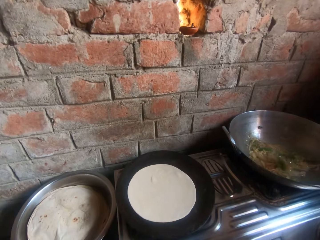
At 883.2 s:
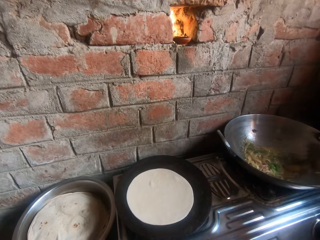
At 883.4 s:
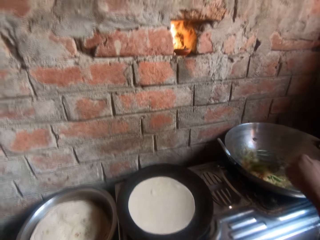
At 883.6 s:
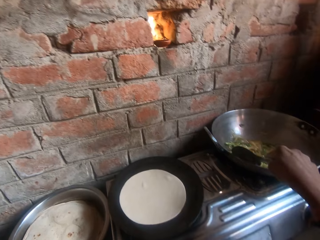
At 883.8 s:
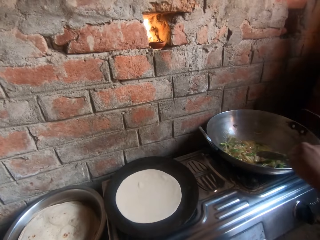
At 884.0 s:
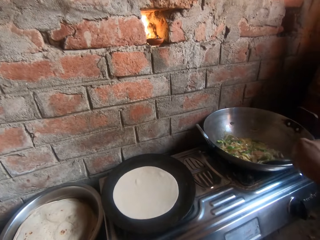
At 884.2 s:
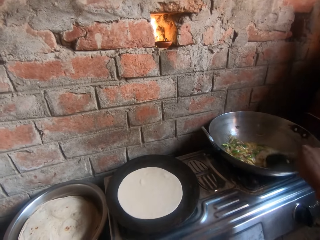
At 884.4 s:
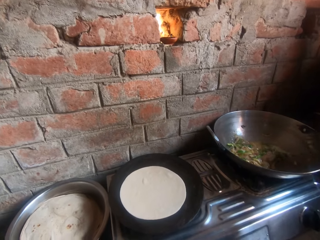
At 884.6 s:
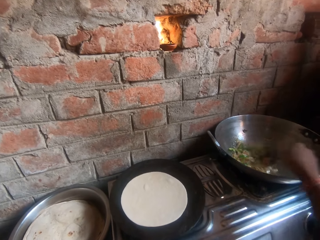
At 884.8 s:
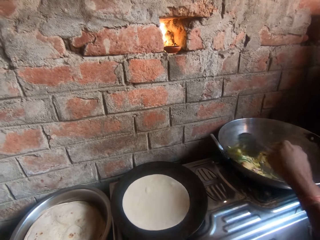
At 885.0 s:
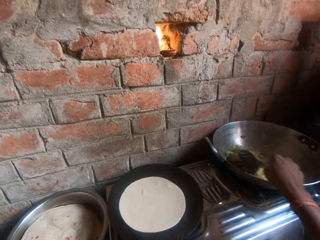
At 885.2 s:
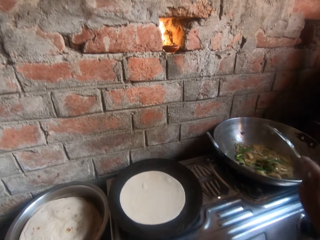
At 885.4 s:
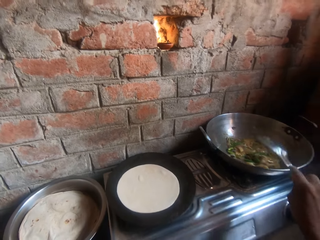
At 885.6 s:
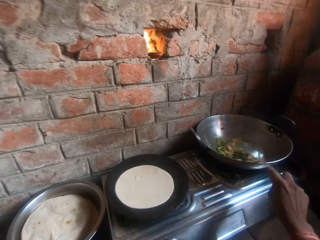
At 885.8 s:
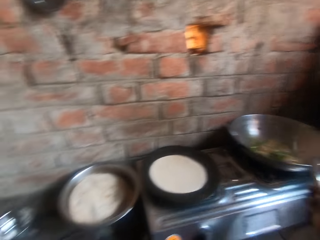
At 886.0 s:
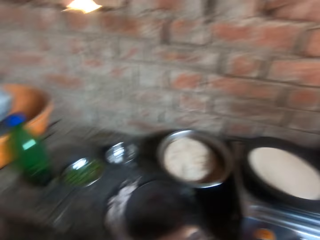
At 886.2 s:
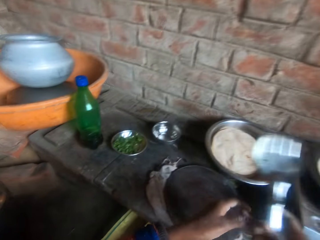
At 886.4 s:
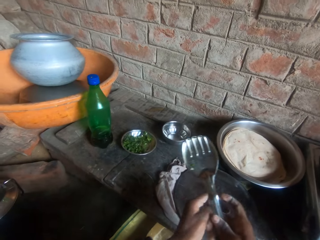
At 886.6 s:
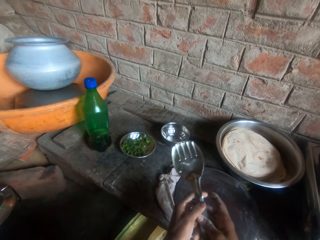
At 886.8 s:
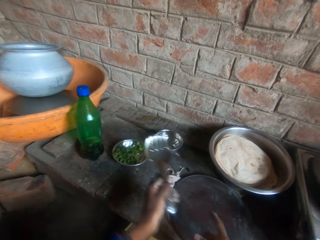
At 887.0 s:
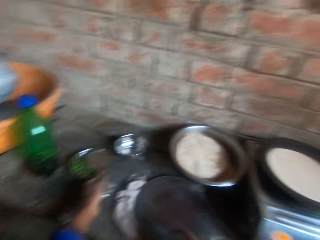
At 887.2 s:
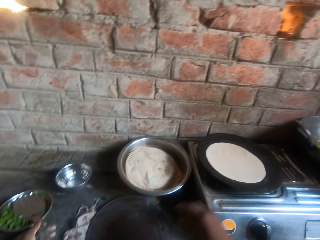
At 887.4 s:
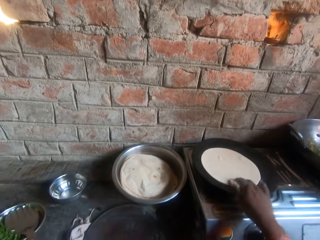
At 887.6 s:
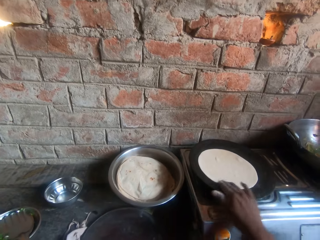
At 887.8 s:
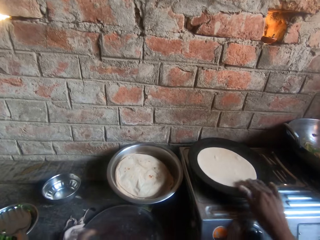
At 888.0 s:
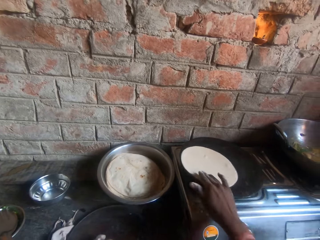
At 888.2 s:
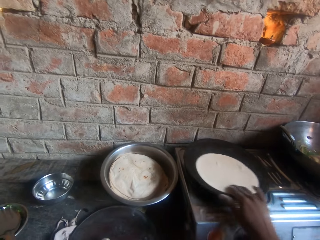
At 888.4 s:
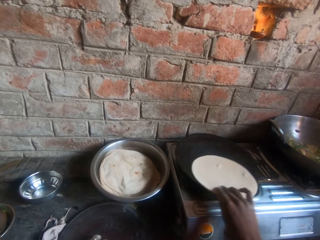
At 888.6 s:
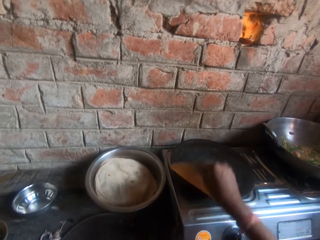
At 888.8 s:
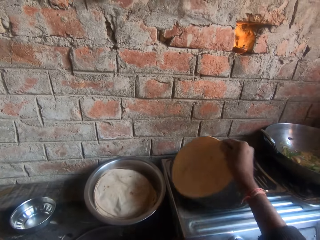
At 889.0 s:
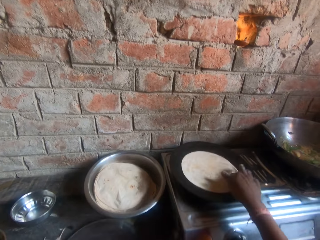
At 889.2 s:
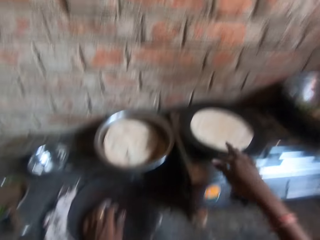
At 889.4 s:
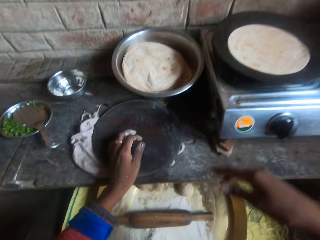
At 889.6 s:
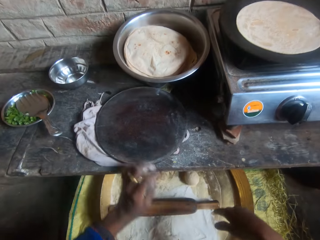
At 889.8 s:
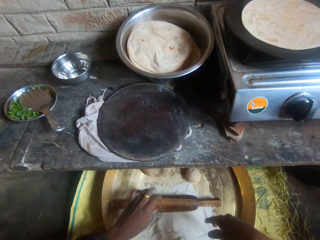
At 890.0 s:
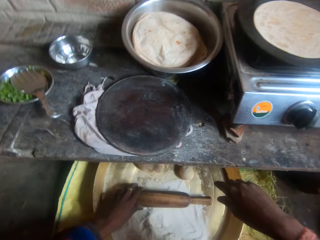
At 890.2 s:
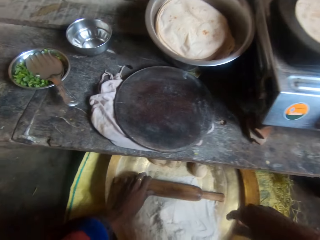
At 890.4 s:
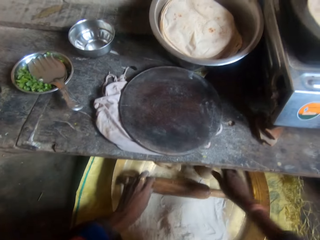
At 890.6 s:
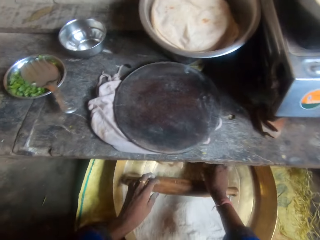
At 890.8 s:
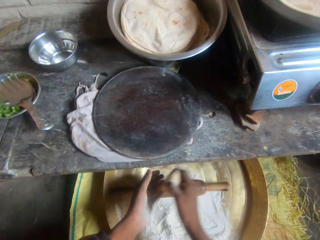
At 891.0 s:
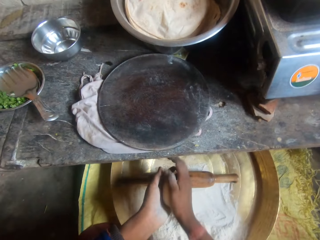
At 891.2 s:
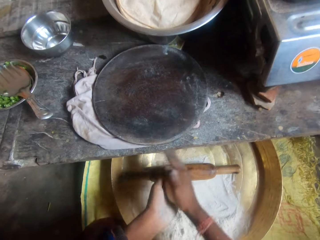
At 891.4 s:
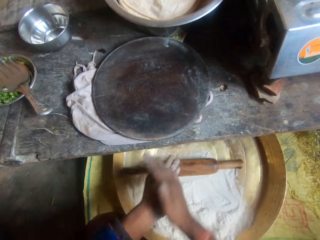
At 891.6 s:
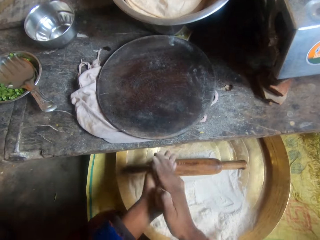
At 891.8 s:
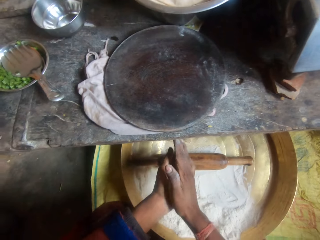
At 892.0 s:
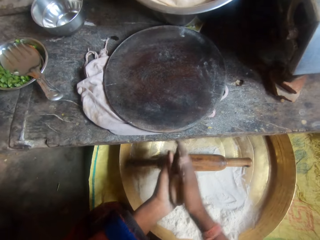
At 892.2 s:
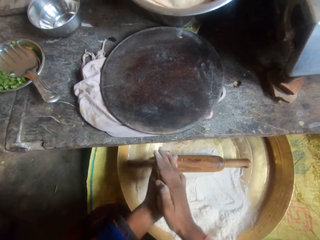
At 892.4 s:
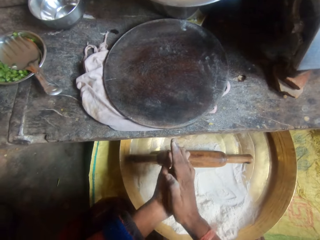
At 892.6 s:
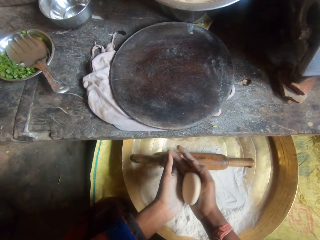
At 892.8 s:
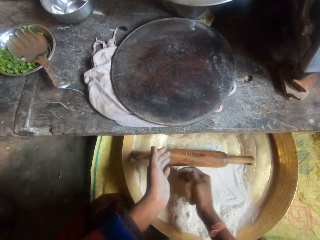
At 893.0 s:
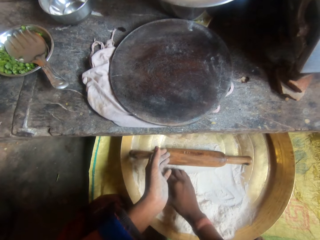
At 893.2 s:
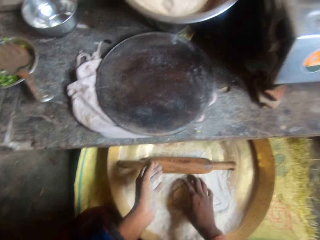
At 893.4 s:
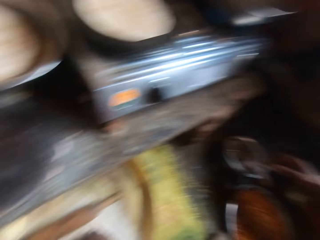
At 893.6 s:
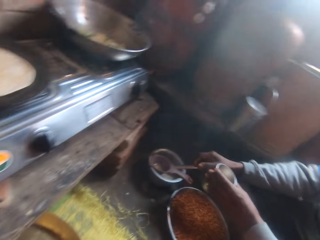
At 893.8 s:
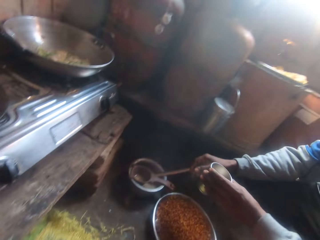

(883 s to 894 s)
The camera wearer taps a spatula or spoon on a pan. She moves around the kitchen. She drops the spoon on a bowl on the table. She flips the roti on the griddle. She moves a rolling pin in a tray. She picks up dough from the tray and kneads the dough with her hands.

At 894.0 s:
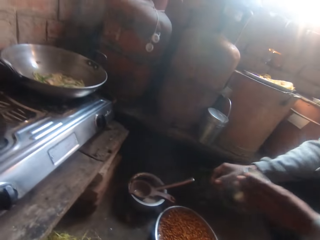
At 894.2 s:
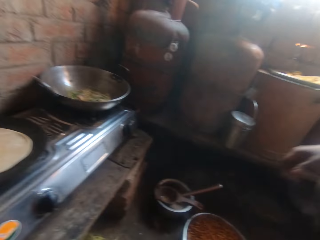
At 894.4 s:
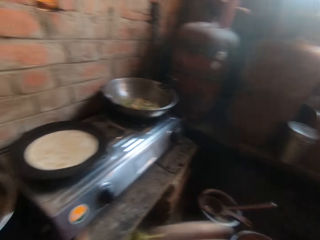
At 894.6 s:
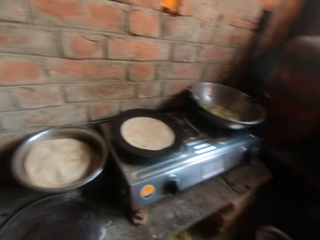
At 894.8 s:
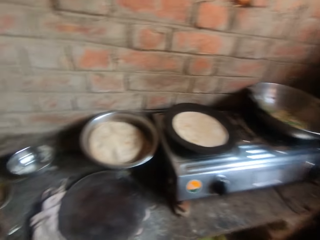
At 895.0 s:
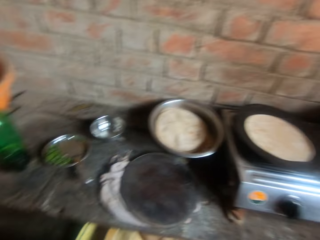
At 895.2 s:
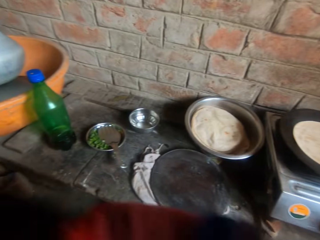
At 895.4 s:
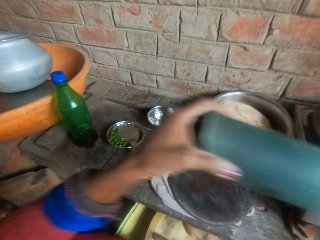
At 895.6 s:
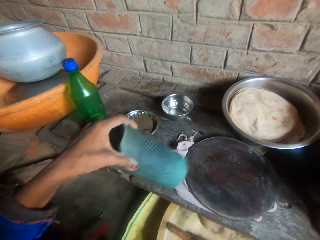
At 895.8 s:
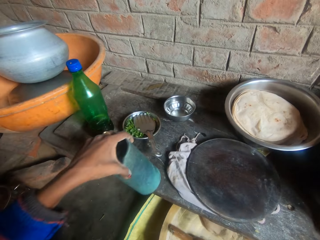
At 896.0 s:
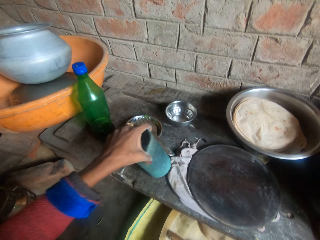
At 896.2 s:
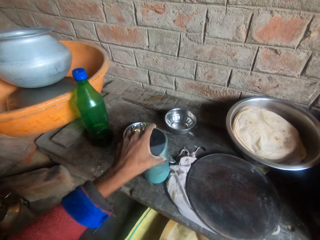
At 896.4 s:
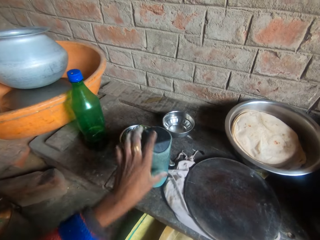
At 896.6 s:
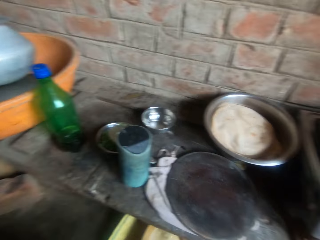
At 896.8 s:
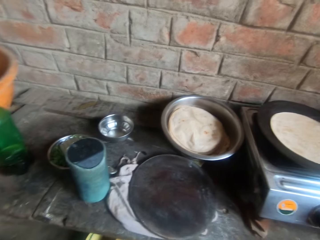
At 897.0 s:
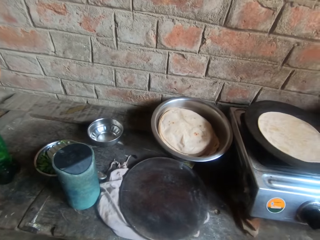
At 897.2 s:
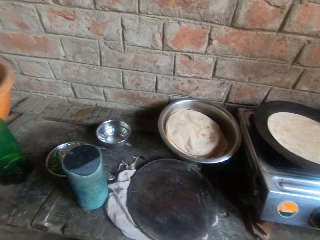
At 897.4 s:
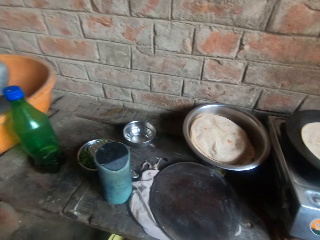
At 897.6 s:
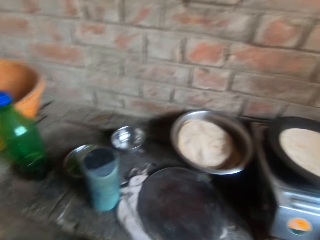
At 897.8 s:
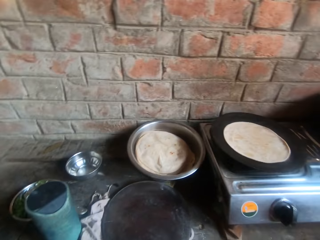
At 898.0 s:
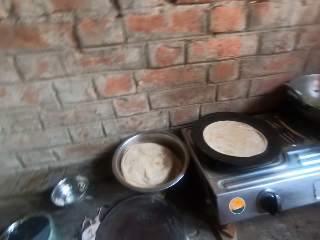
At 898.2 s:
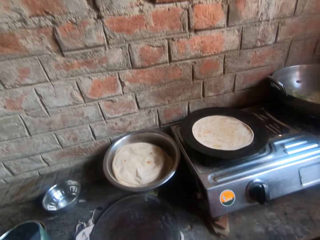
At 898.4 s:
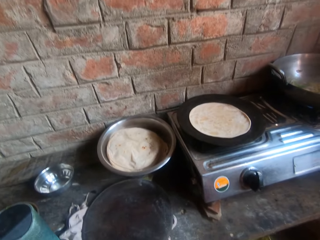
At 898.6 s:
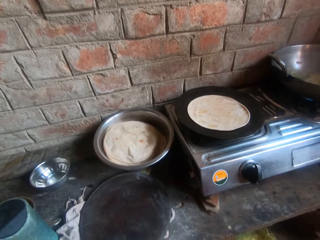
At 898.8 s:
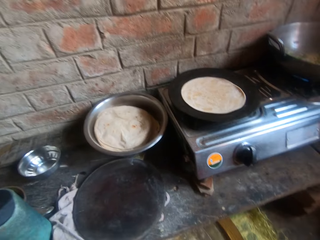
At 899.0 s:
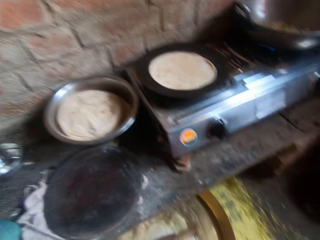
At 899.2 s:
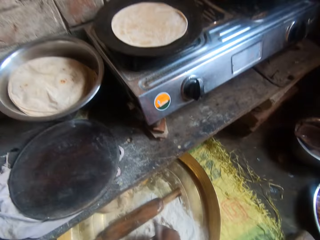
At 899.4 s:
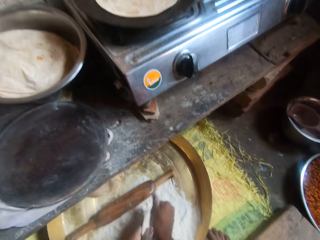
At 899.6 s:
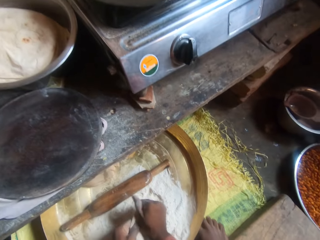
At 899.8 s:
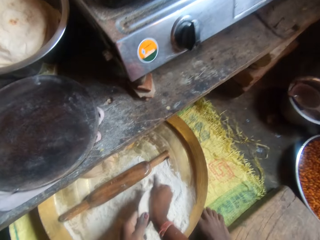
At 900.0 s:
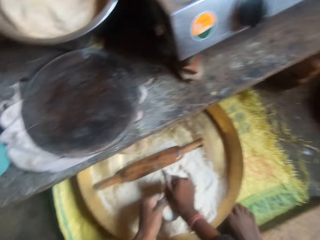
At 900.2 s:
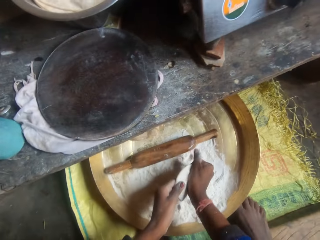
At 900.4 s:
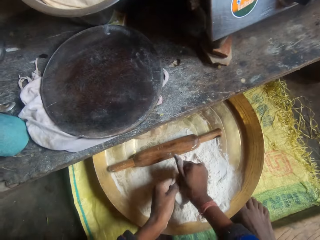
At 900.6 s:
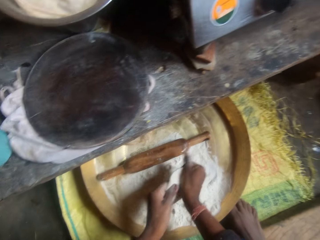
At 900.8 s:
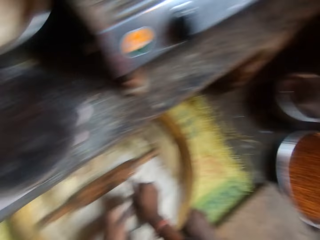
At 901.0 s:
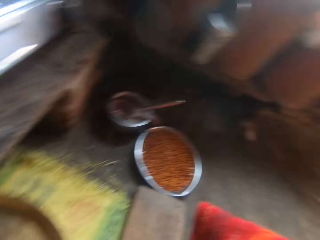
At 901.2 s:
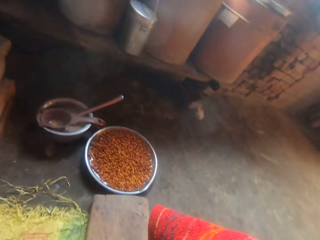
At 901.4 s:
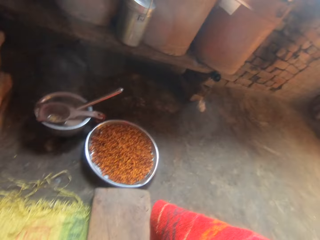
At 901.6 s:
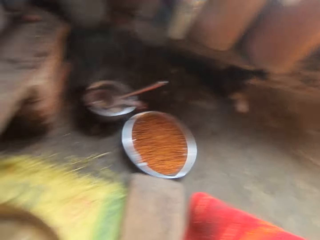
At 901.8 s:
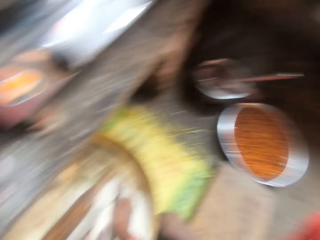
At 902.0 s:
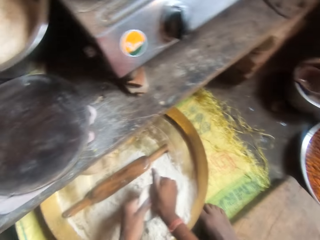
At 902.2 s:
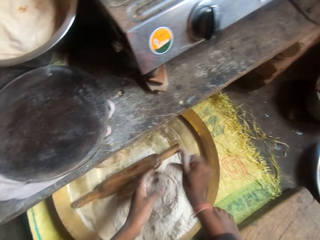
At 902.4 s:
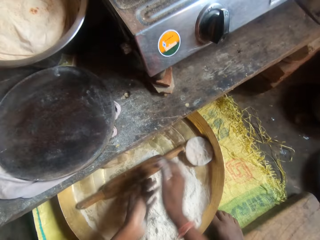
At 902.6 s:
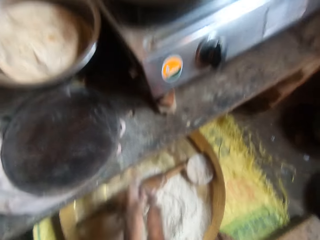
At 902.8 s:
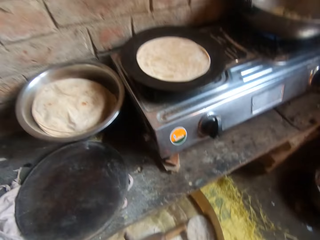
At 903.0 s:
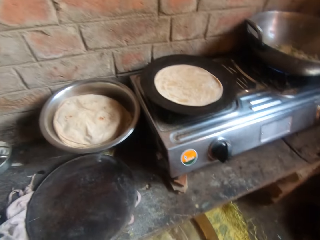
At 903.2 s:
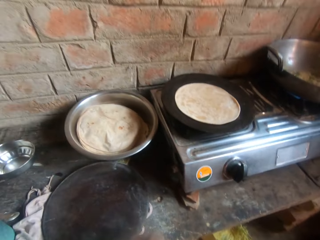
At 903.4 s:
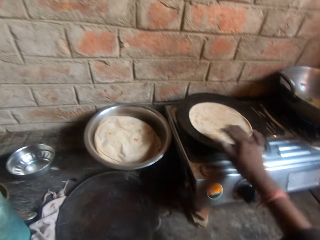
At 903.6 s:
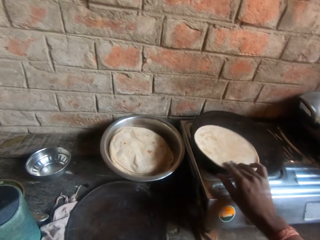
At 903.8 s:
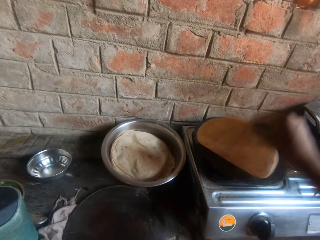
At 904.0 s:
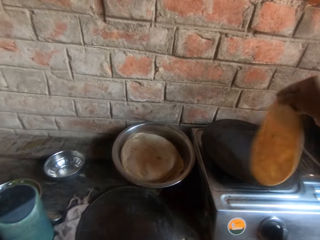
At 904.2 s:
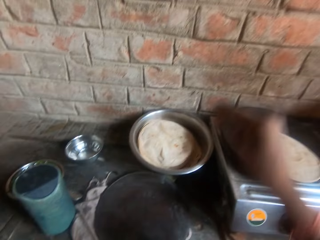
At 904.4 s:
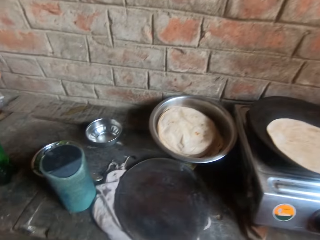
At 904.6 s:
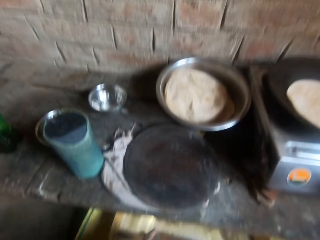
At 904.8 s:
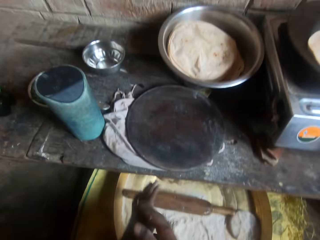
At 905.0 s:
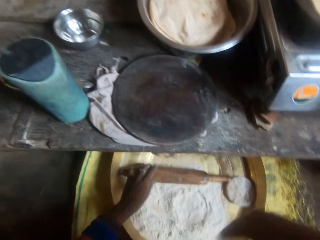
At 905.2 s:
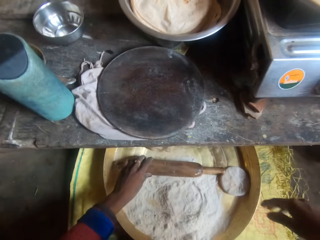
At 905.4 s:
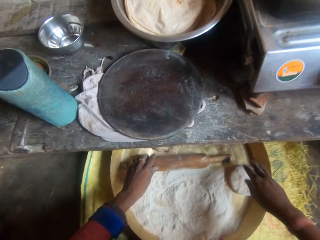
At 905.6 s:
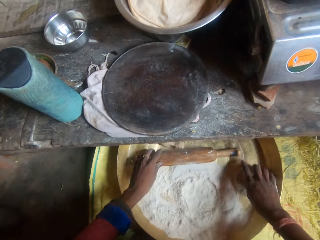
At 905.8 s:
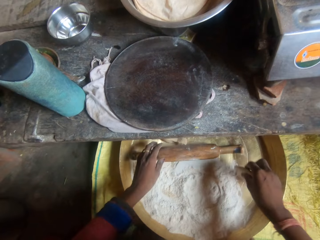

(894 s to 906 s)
The camera wearer looks around the kitchen. A man moves around the kitchen. The camera wearer puts down a bottle on the table. She looks around the kitchen. She kneads a dough with her hands. She looks around the kitchen. She drops the dough in the bucket. She flips the roti on the griddle.
